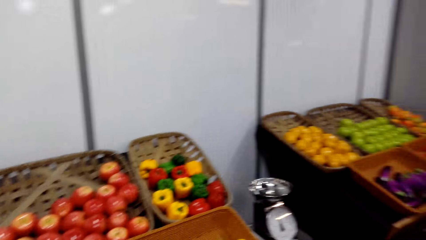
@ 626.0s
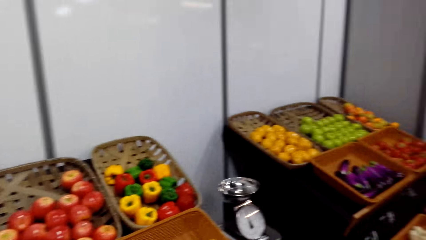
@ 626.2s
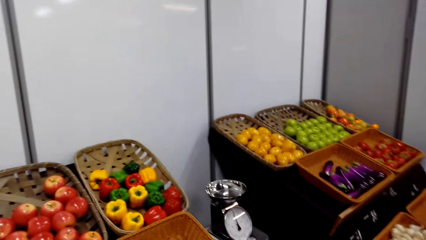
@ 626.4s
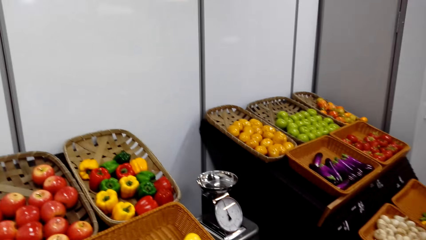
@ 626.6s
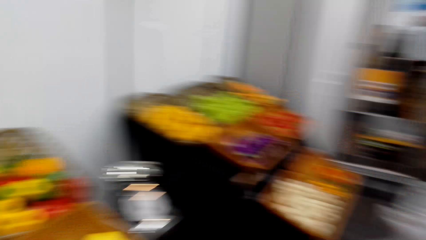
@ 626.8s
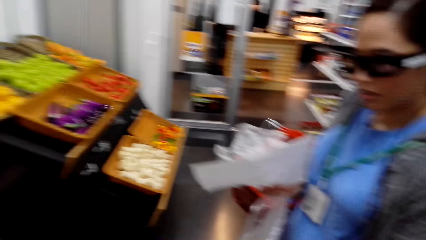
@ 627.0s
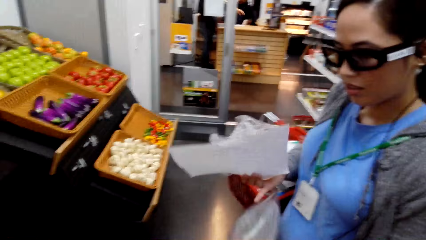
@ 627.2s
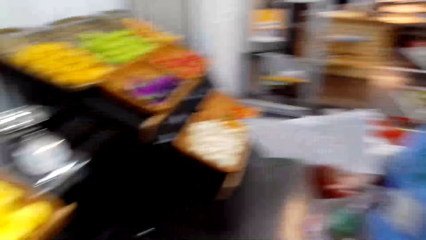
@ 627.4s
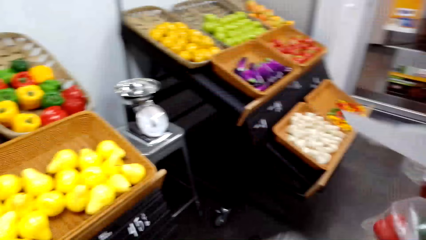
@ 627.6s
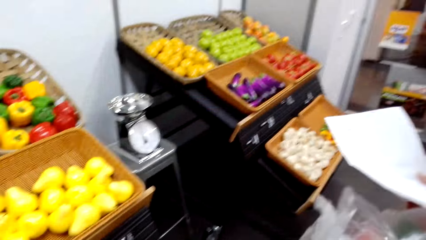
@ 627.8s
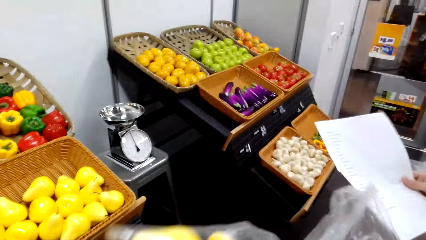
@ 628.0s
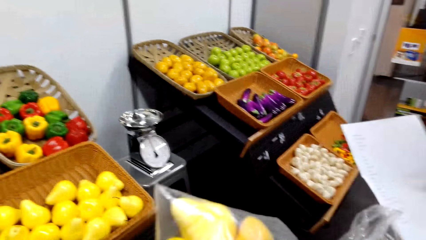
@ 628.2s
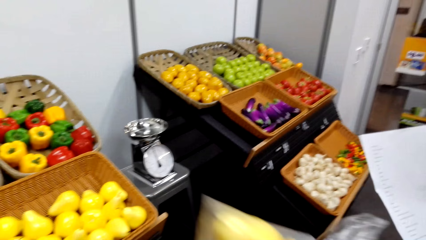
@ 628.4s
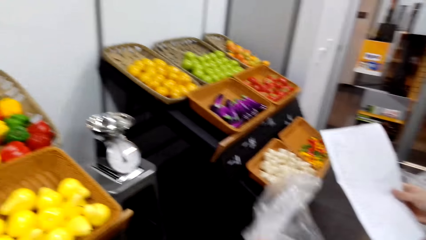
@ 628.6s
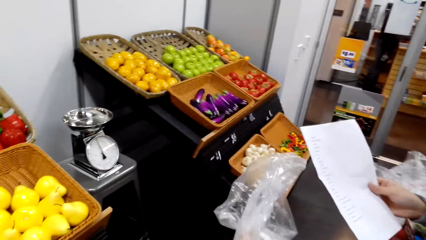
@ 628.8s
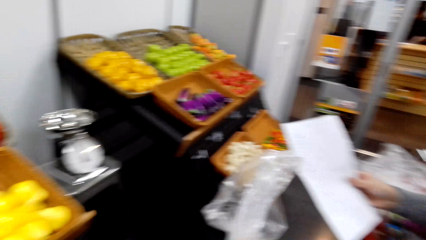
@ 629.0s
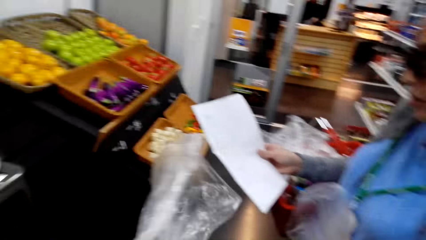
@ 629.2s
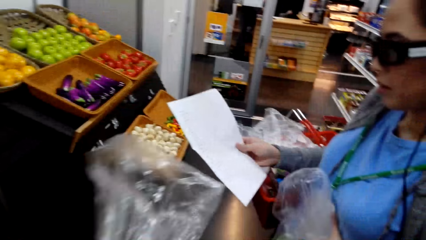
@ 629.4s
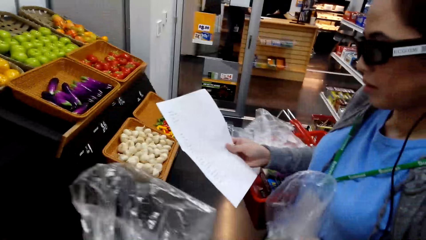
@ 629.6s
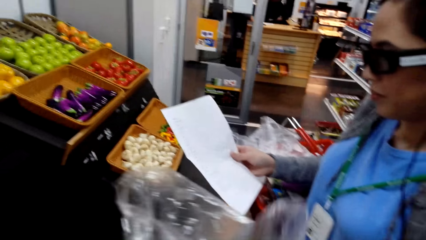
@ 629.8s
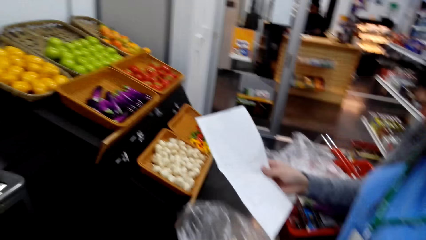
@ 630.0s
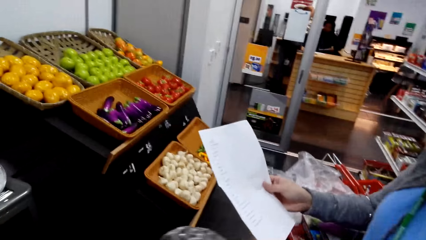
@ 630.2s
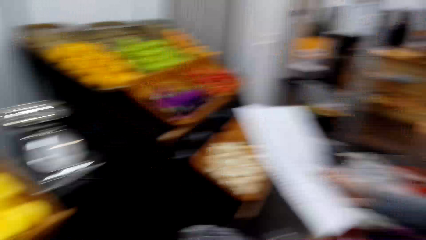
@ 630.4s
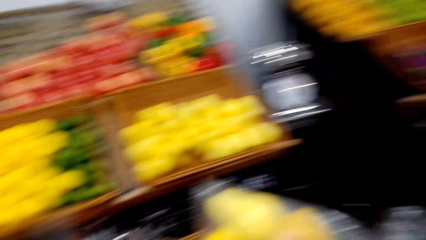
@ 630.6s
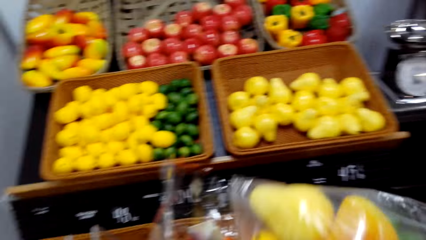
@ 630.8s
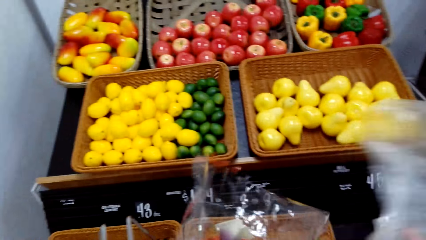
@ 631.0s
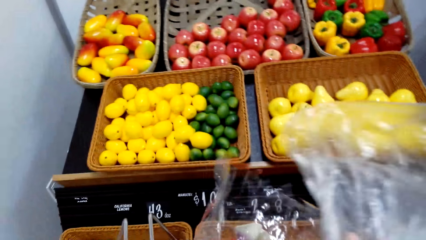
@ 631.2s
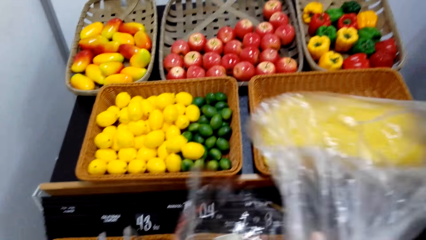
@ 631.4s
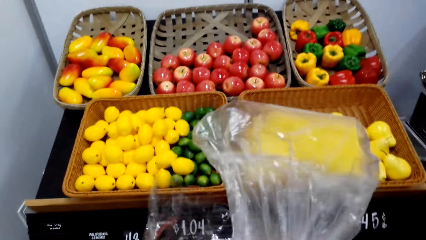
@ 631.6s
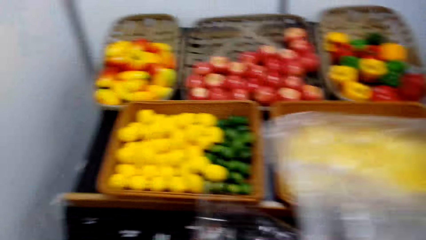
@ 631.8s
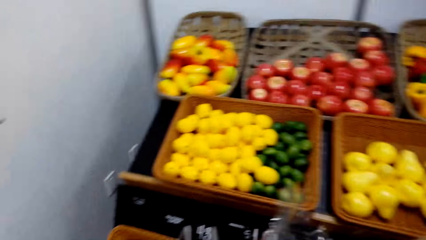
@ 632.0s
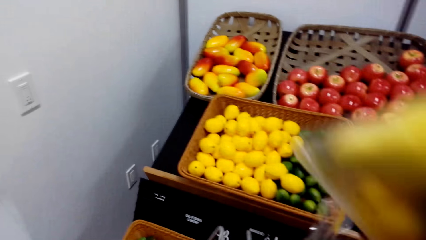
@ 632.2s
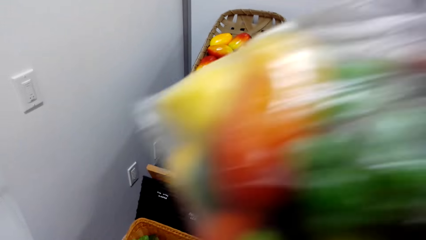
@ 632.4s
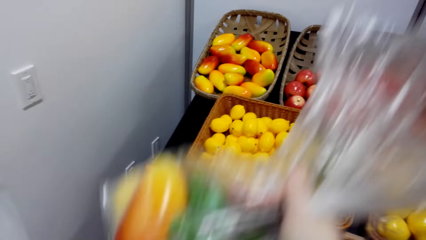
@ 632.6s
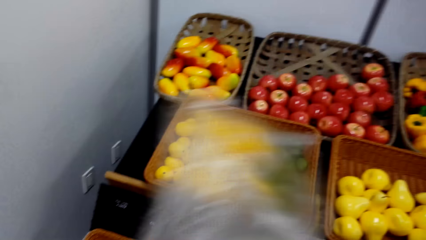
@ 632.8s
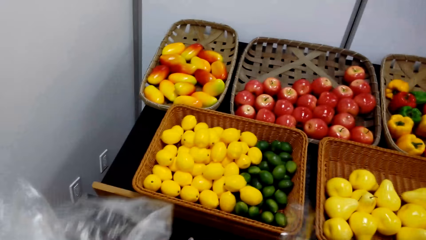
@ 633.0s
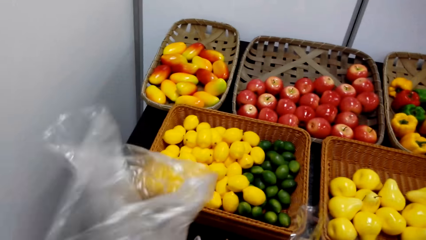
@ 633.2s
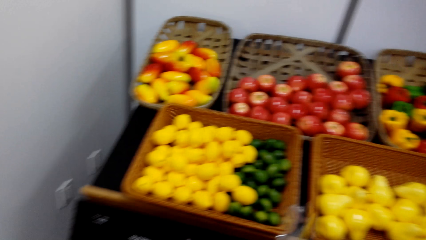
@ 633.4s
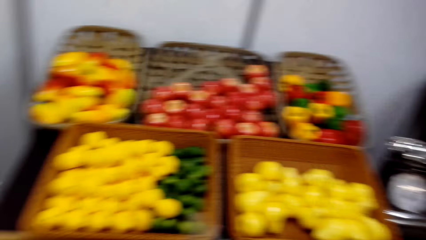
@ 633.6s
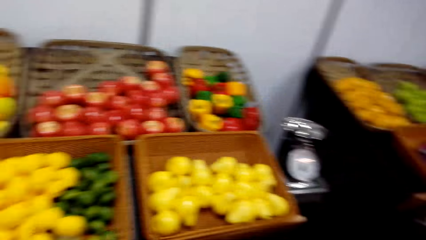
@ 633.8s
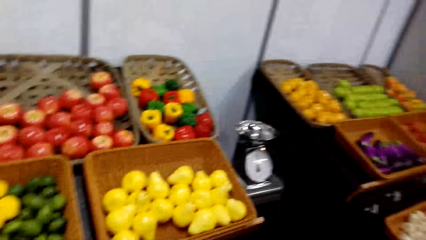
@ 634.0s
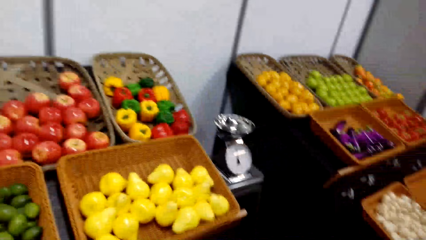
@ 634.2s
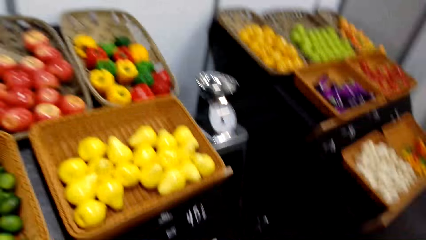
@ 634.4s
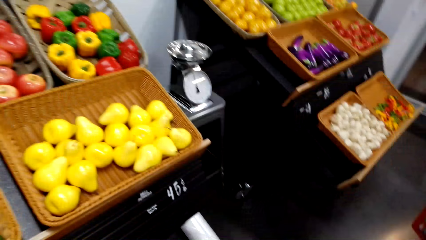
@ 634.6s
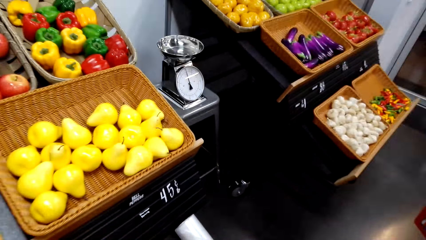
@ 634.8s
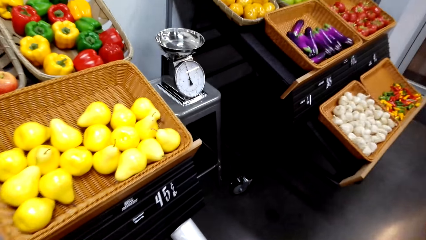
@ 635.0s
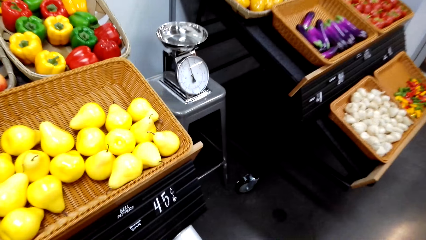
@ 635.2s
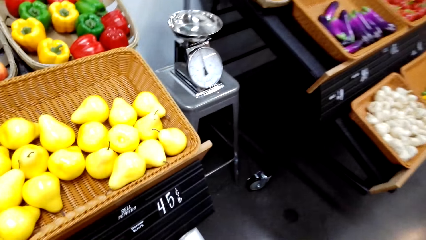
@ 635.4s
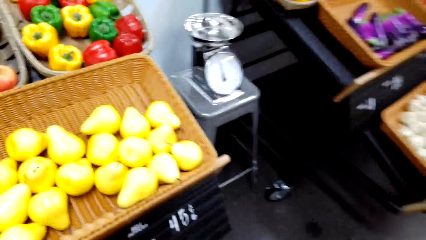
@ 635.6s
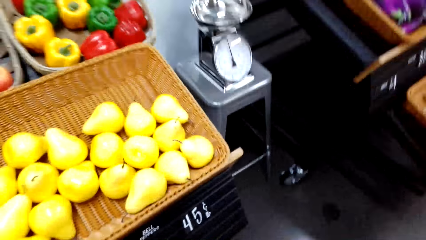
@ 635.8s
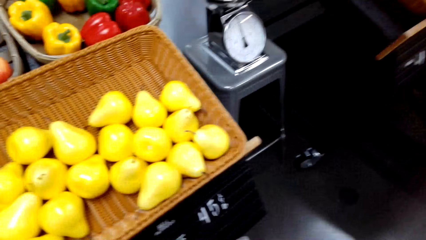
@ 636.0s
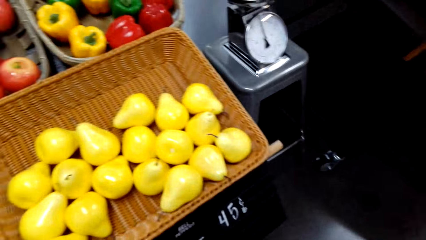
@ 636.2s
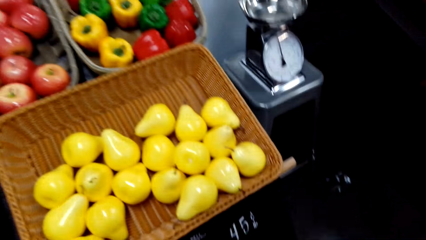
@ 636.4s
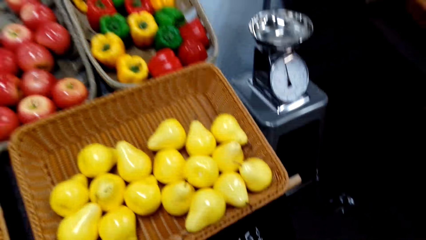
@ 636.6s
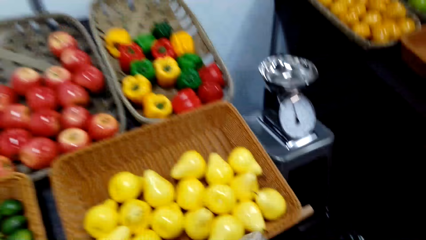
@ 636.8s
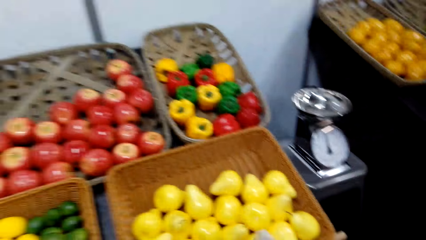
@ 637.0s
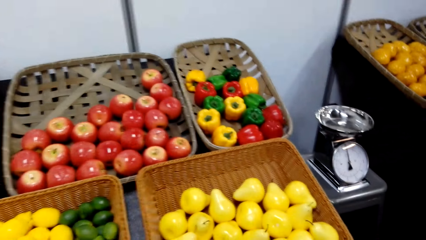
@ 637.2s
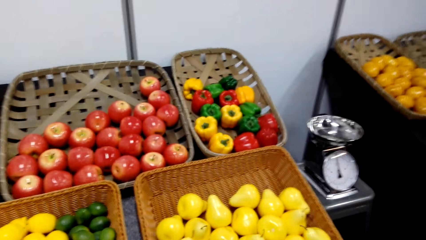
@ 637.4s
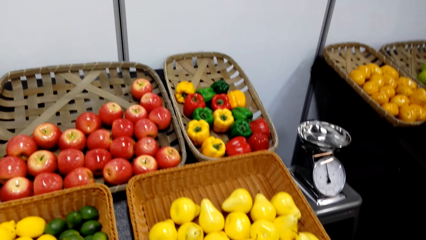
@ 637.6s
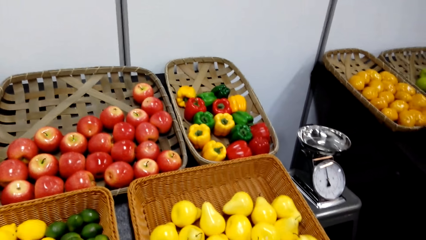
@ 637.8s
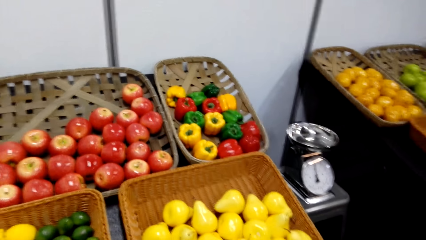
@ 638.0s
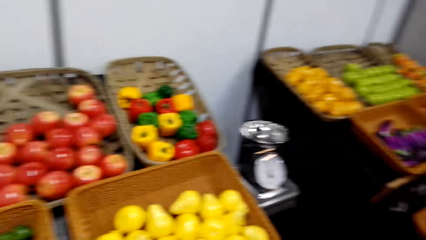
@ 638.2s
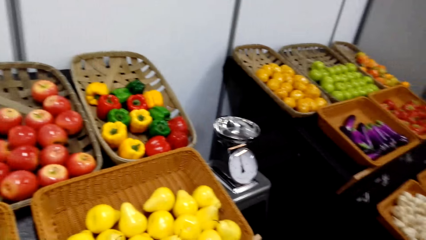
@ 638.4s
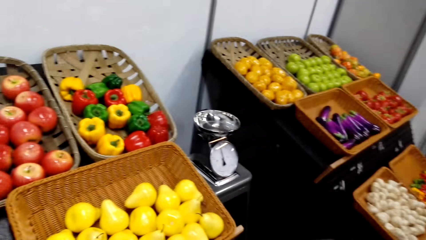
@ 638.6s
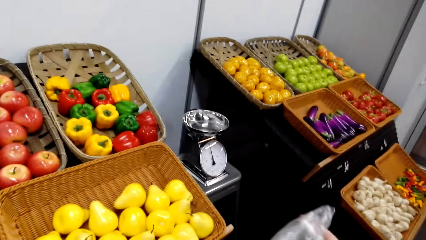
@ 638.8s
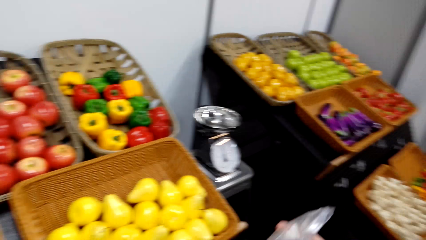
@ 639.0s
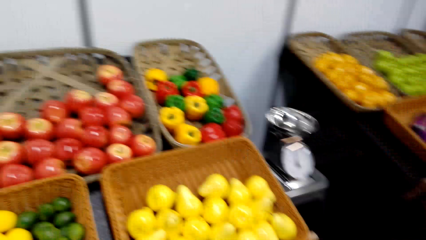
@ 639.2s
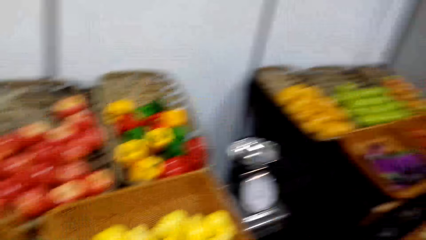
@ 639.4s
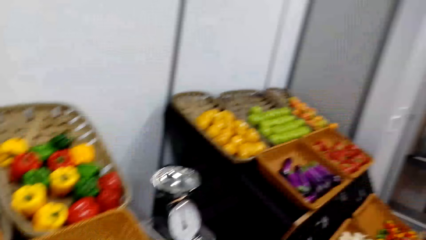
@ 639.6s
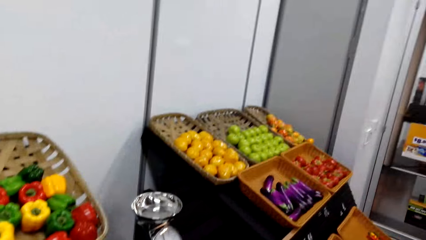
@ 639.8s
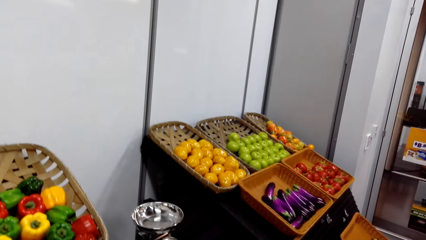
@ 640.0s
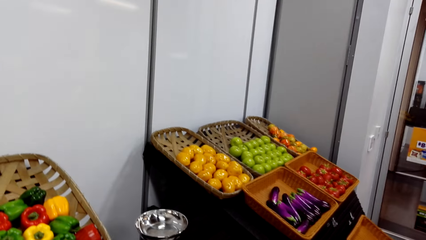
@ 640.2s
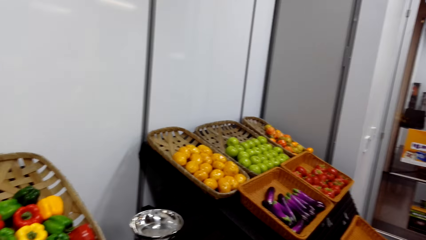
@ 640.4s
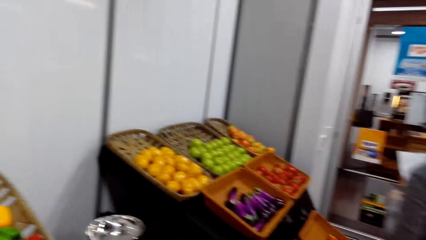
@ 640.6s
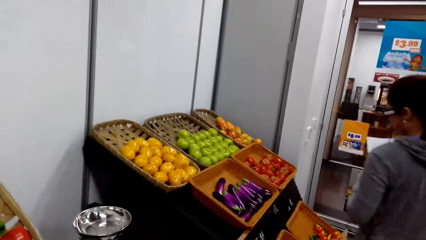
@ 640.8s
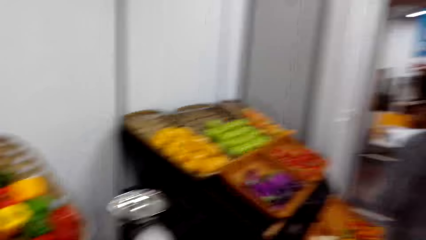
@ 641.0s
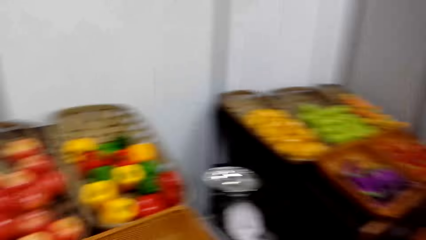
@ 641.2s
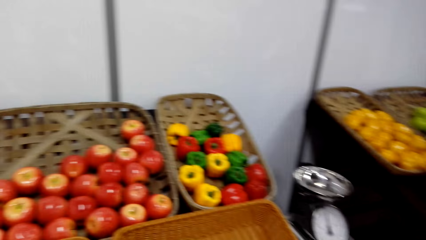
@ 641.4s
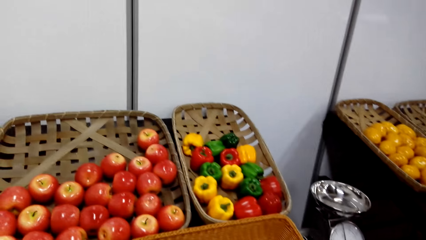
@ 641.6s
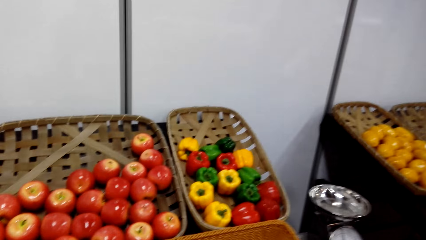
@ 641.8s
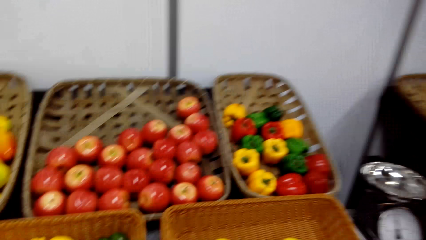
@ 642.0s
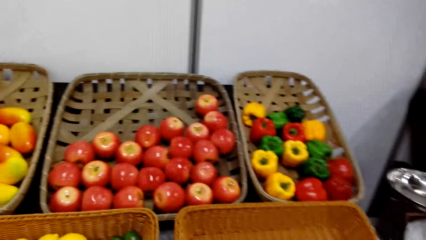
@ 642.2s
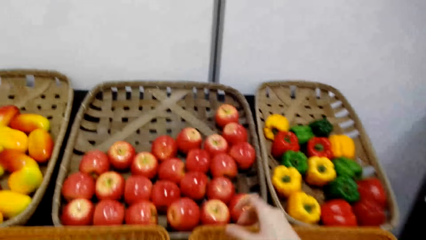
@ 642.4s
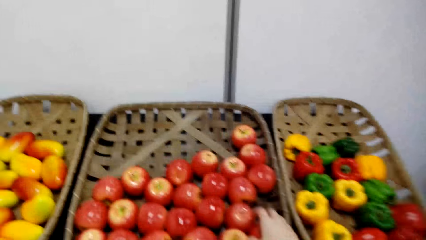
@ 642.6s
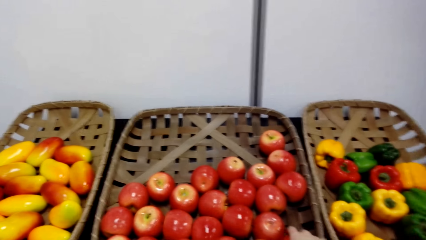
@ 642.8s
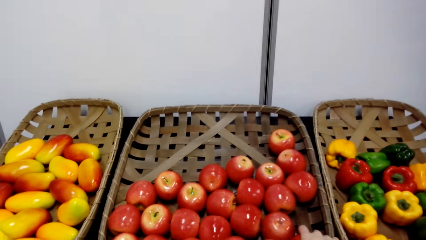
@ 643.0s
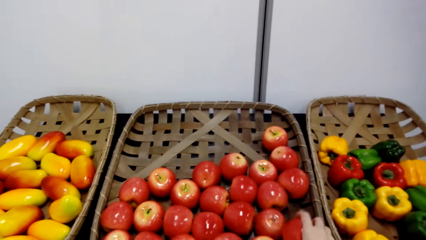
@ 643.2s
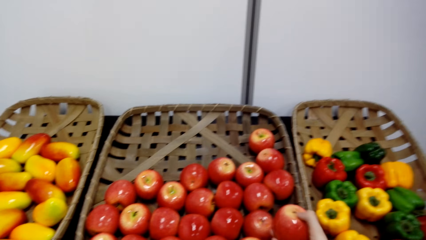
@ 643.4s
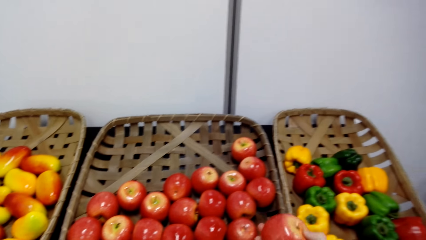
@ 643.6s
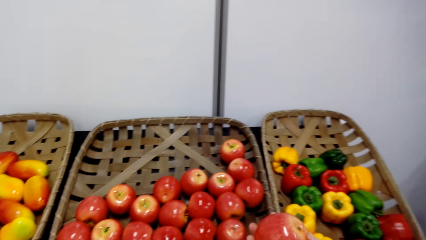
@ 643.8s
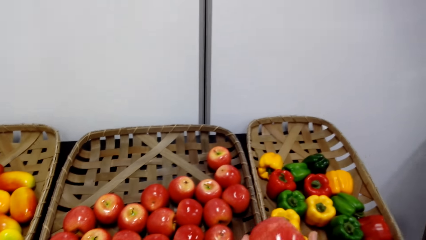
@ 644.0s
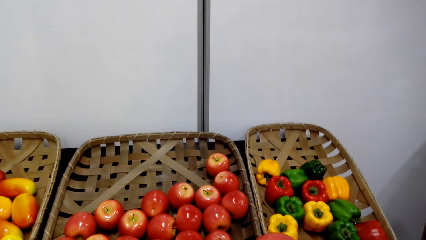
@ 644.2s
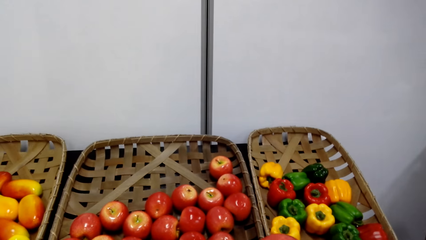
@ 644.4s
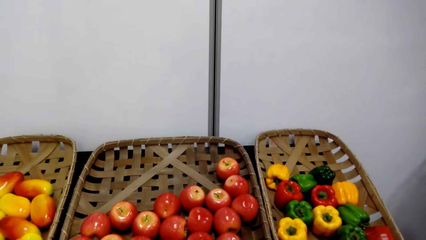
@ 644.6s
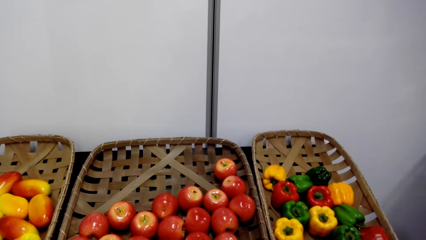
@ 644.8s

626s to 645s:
The camera wearer adjusts fruits in the plastic paper. A person holds a paper. The camera wearer keeps a plastic bag. They pick up an apple in a basket. They pick up the plastic bag from the plaited basket. They view the apple.
